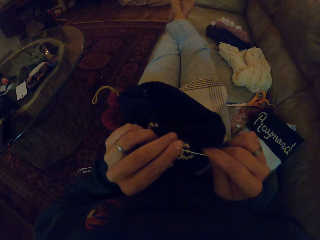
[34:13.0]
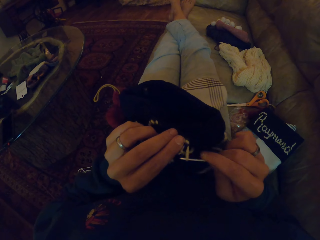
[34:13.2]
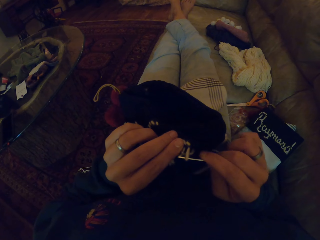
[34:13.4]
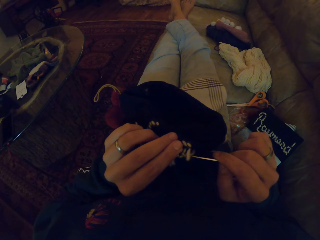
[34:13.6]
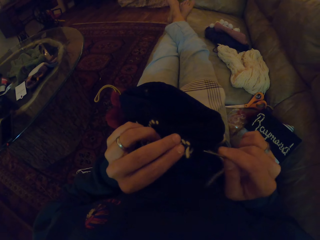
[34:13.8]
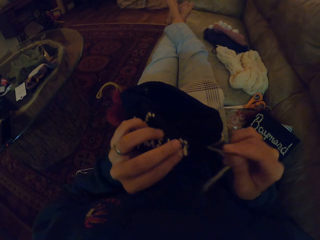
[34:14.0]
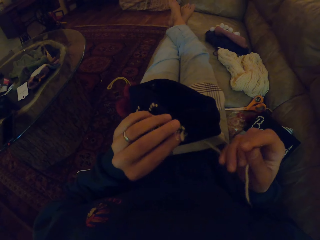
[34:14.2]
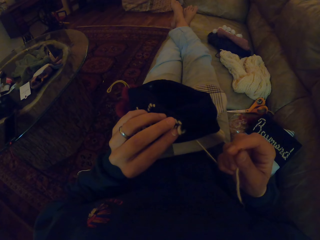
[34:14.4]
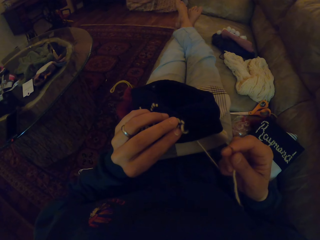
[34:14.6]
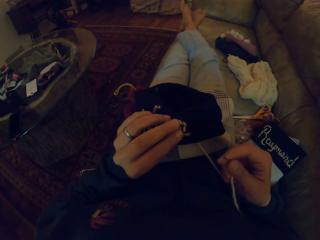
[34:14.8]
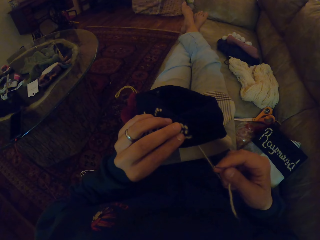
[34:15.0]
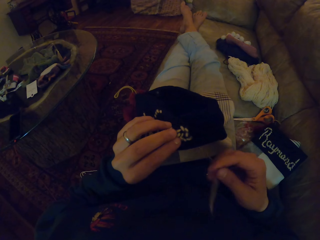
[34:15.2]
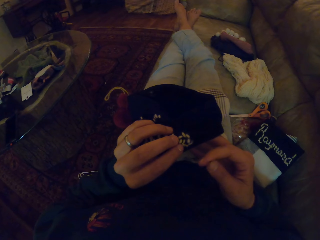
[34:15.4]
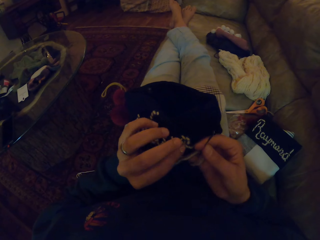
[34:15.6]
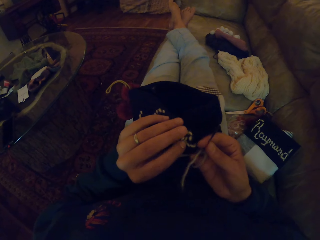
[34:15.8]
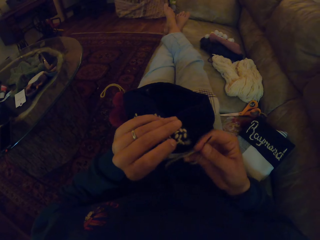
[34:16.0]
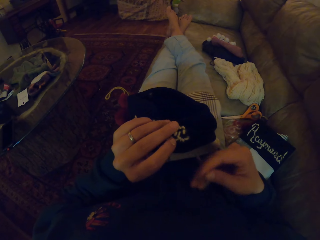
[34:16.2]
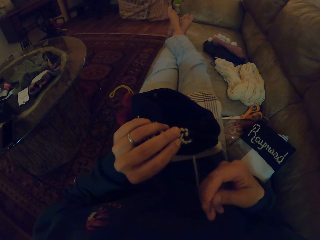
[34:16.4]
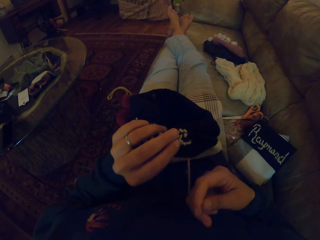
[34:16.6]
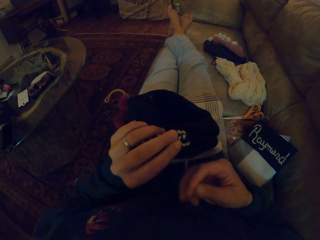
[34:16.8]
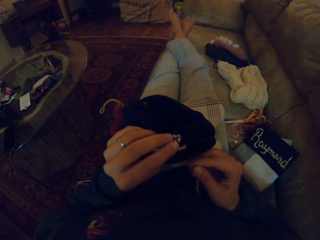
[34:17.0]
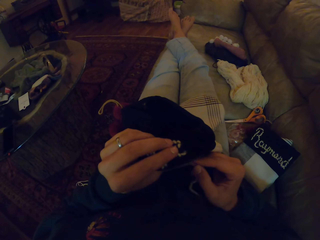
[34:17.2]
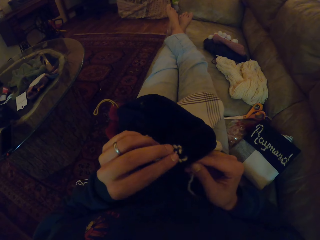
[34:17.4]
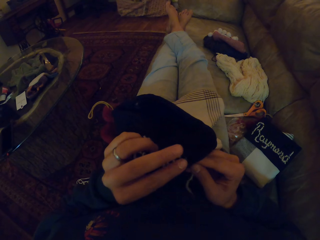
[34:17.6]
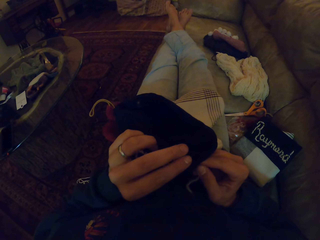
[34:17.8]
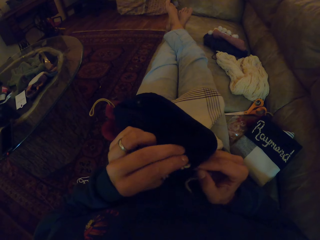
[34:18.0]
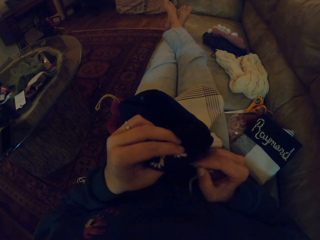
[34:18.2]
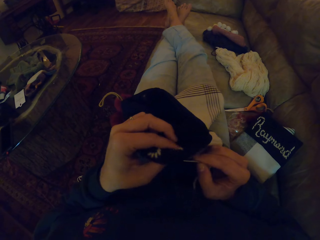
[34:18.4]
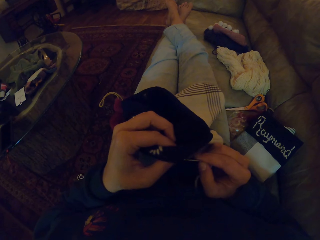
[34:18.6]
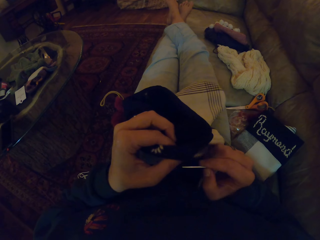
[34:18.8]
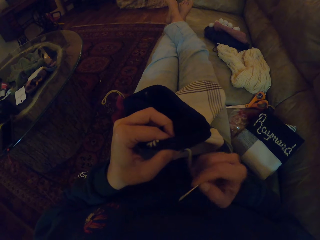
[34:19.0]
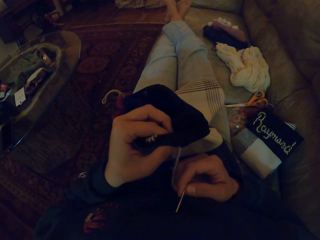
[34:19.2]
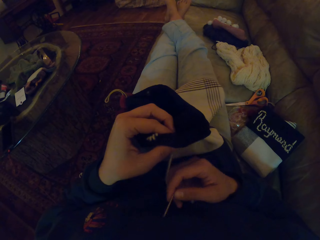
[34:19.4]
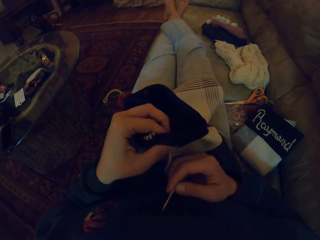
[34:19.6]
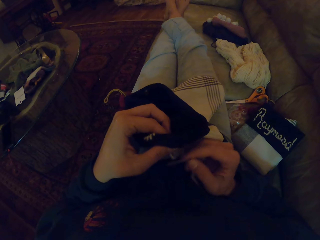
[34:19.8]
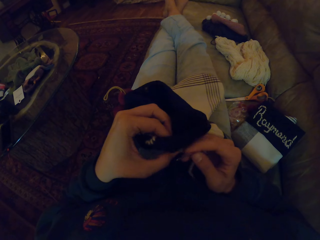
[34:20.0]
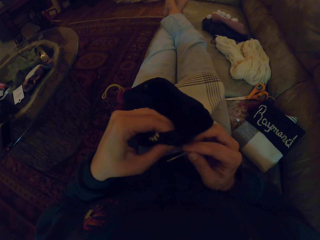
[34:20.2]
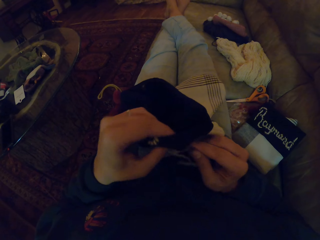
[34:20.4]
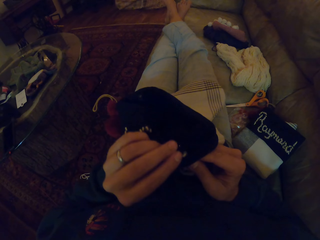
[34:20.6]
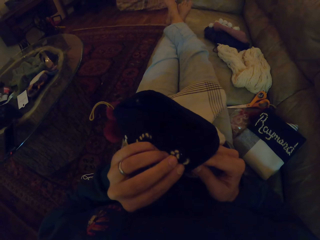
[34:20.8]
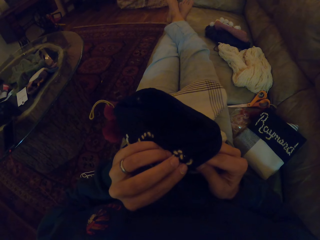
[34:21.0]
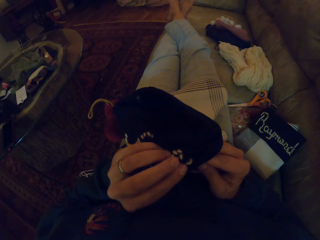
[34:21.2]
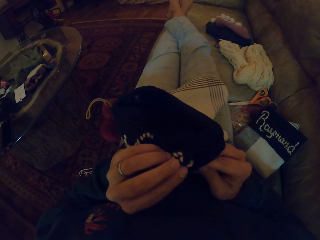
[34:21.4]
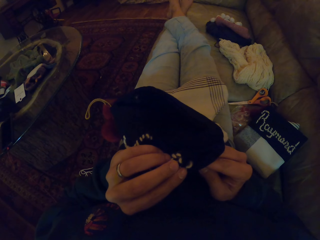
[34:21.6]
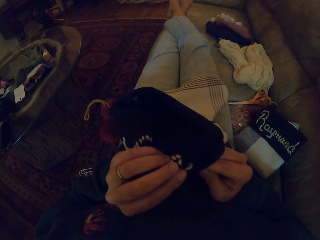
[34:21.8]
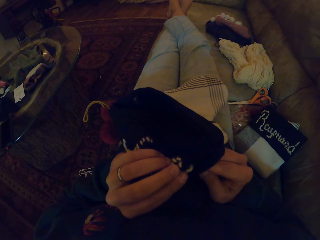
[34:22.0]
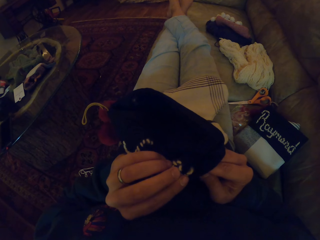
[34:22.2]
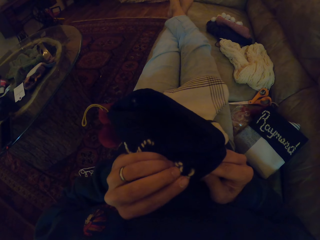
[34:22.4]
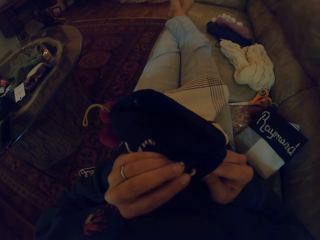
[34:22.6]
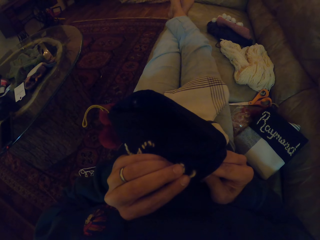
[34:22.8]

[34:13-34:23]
The camera wearer adjusts the thread with a needle.

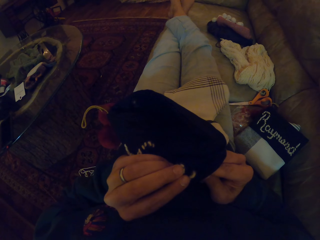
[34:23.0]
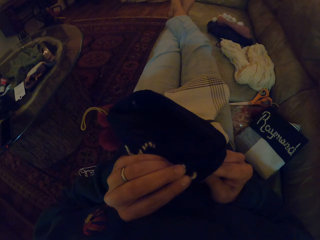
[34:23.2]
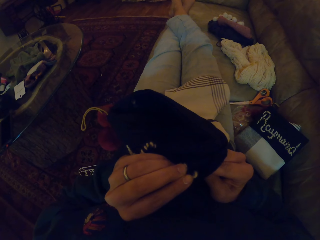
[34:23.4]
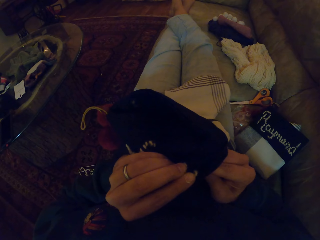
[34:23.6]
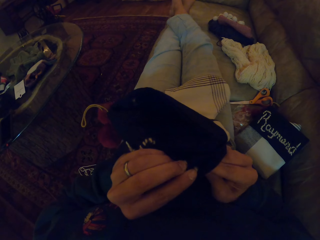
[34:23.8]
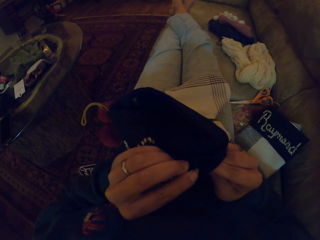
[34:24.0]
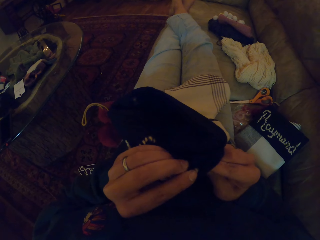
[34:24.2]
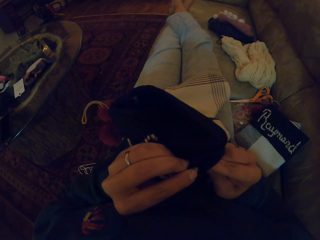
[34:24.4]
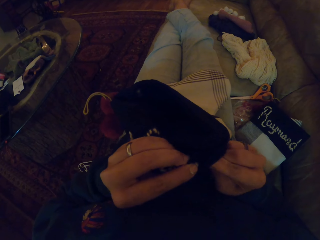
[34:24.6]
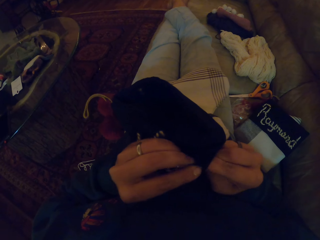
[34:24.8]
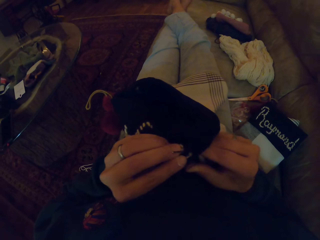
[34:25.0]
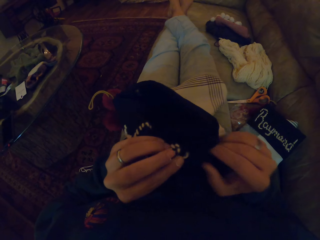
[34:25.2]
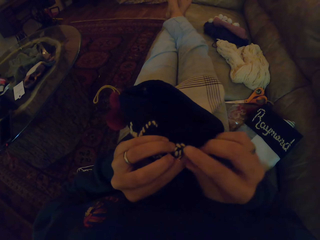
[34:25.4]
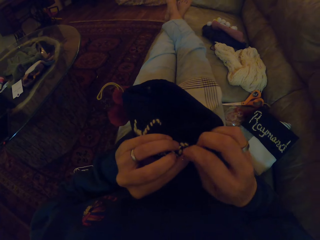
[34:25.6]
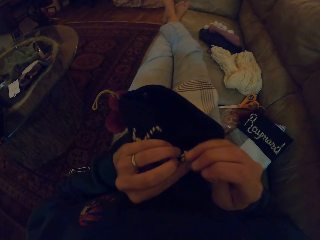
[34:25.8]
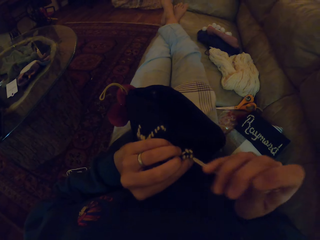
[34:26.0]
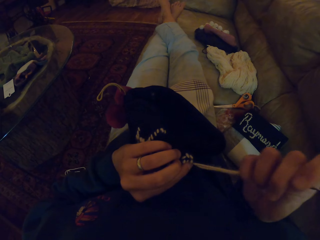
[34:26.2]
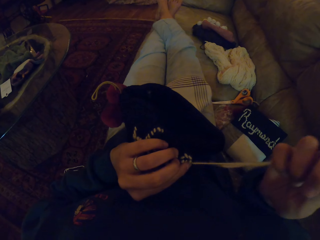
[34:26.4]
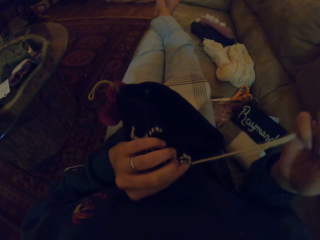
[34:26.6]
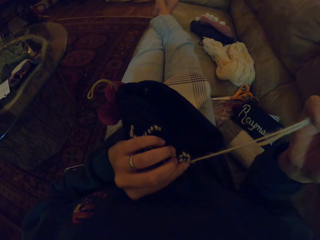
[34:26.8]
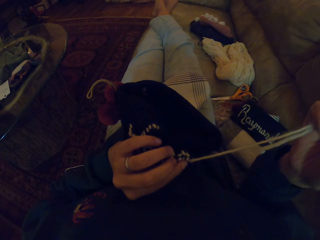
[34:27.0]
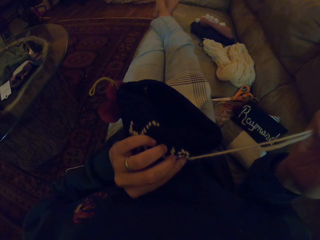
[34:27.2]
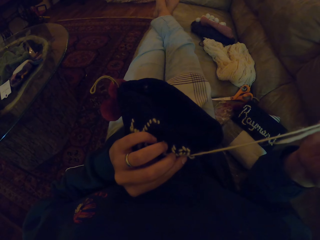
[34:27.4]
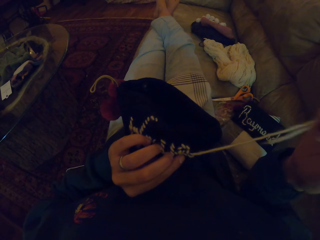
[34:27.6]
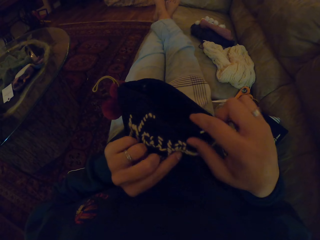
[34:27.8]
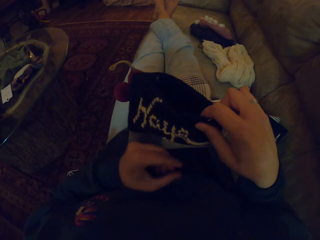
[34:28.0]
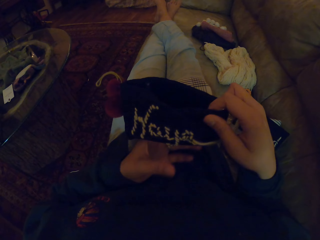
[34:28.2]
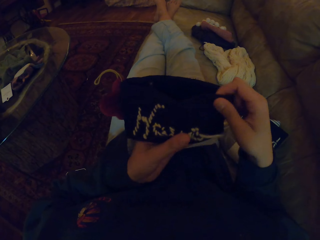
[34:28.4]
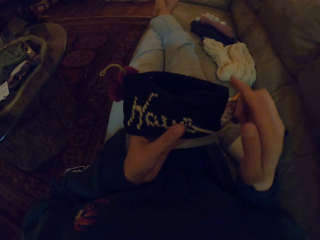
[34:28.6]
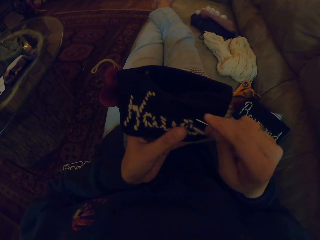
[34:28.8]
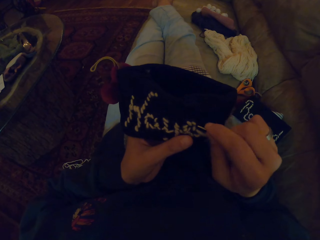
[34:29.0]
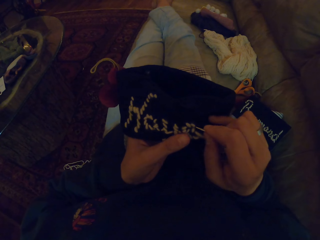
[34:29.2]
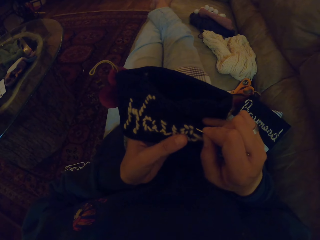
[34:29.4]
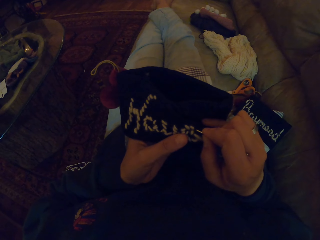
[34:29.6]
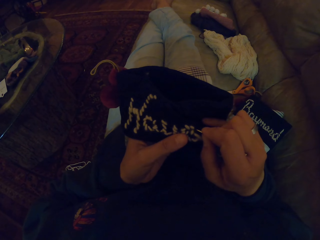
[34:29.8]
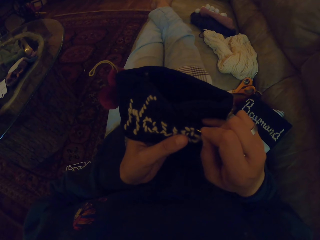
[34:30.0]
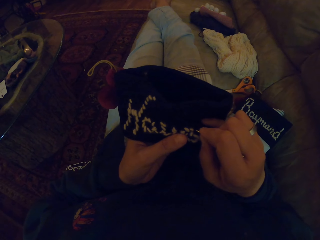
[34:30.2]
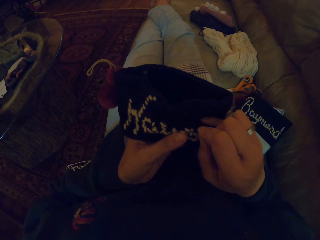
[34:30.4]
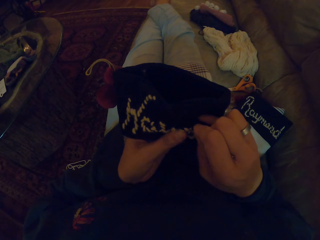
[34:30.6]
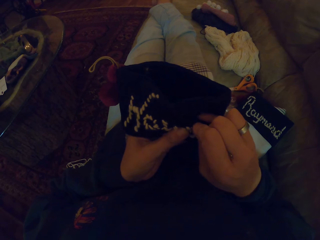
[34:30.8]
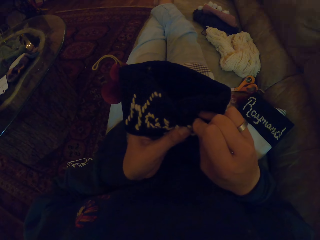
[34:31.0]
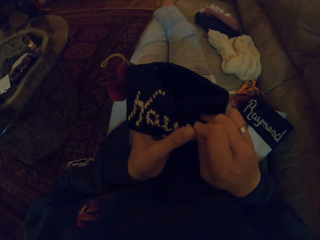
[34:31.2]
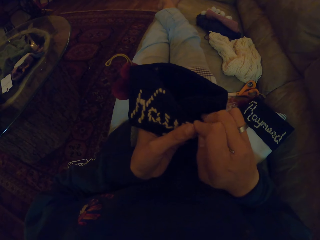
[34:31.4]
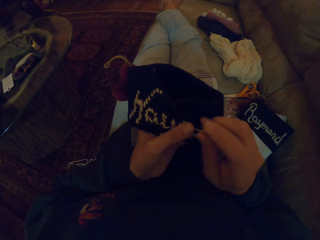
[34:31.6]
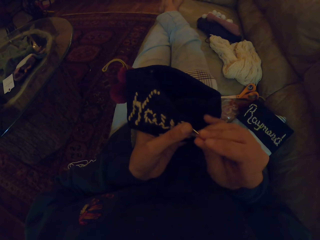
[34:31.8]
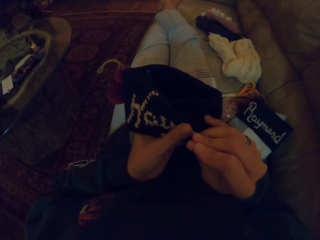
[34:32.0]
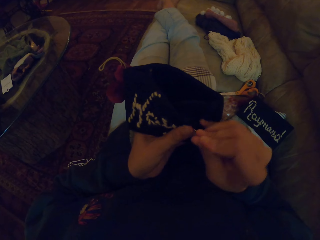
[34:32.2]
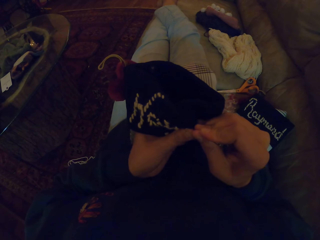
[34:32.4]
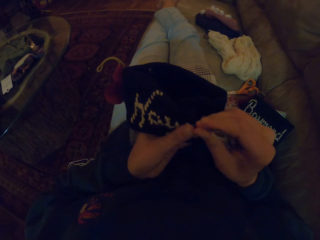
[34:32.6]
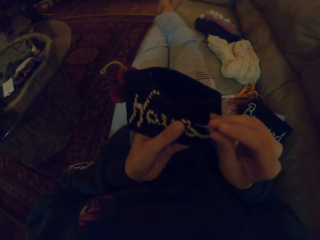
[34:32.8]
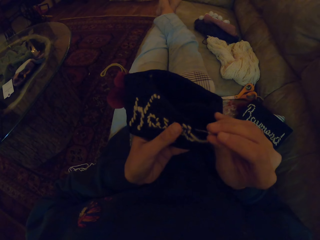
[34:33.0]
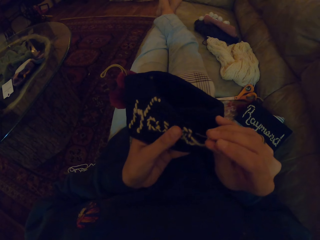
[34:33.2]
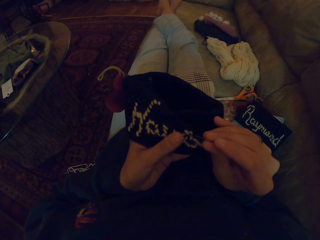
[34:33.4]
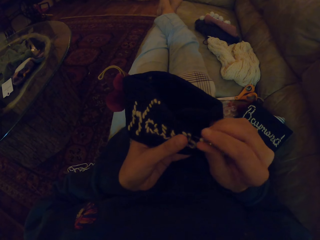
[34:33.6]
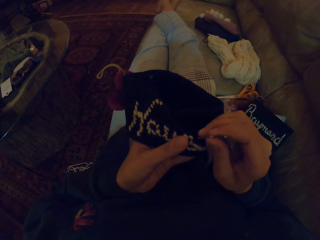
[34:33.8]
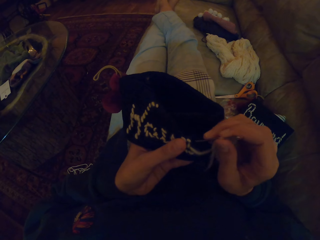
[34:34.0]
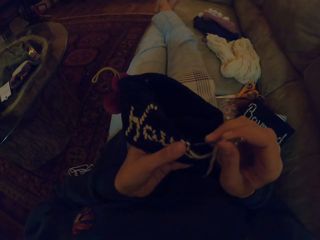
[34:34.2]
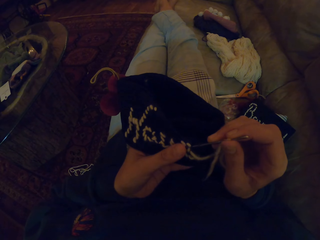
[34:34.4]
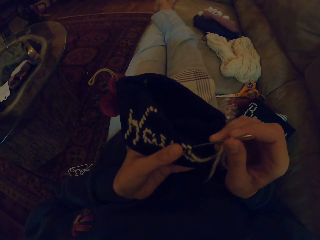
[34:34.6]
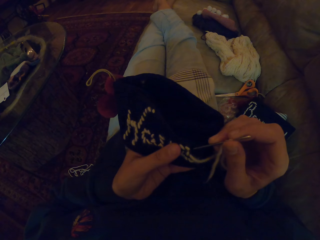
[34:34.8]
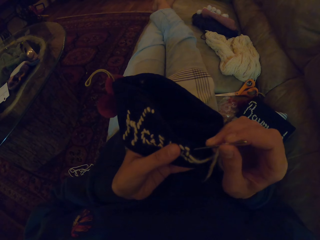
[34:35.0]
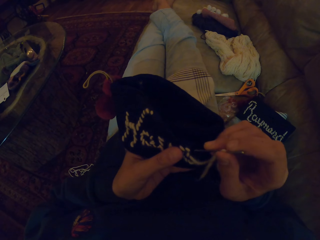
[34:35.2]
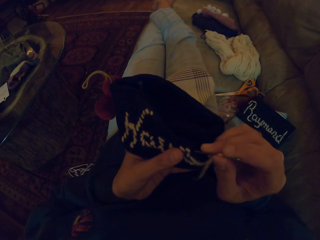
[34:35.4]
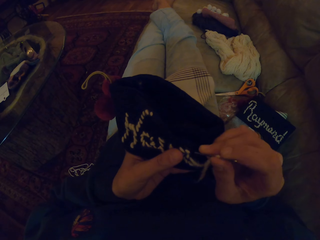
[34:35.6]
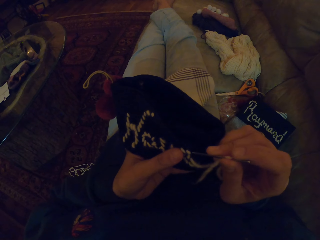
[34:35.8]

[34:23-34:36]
The camera wearer sews a piece of cloth with a needle. They pull the thread. They sew the piece of cloth with the needle.
